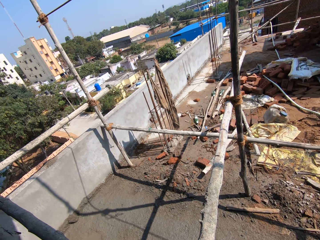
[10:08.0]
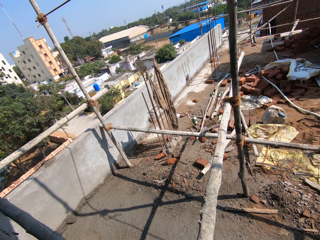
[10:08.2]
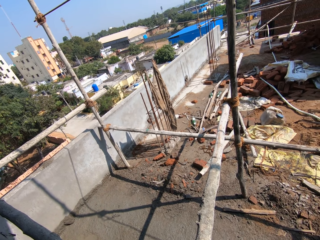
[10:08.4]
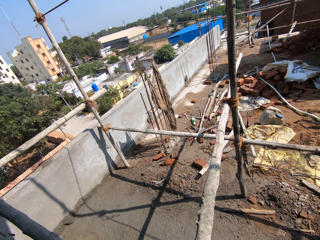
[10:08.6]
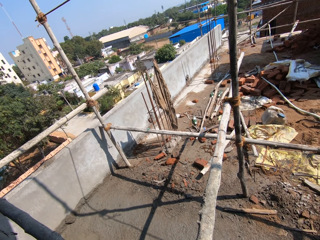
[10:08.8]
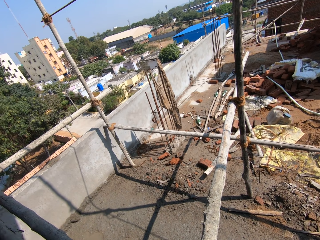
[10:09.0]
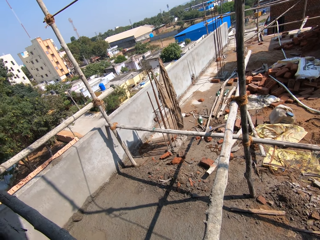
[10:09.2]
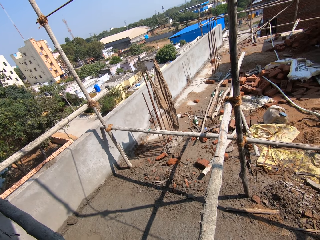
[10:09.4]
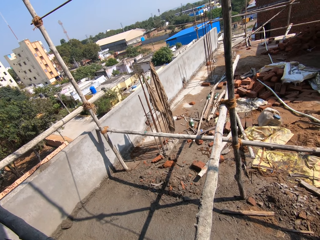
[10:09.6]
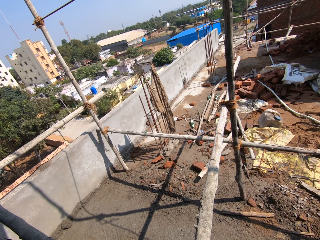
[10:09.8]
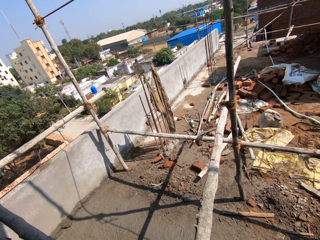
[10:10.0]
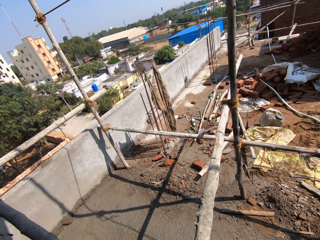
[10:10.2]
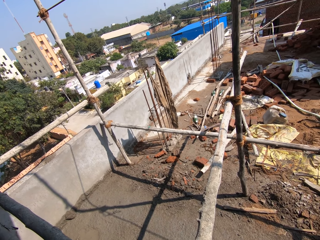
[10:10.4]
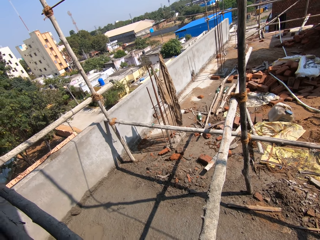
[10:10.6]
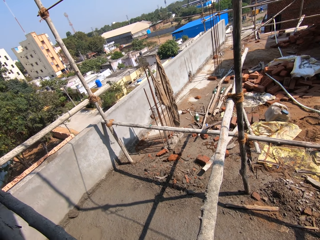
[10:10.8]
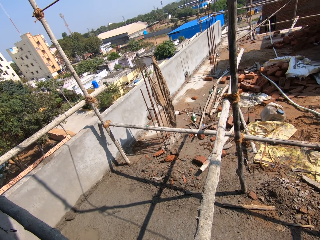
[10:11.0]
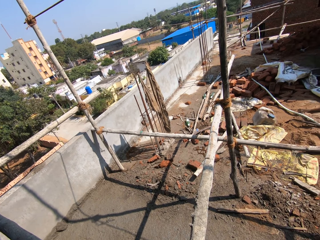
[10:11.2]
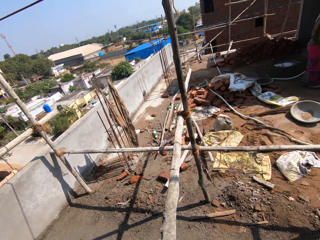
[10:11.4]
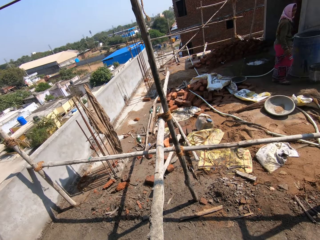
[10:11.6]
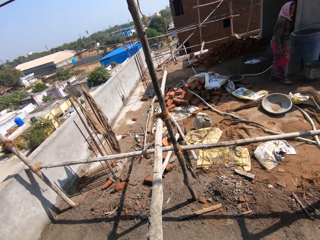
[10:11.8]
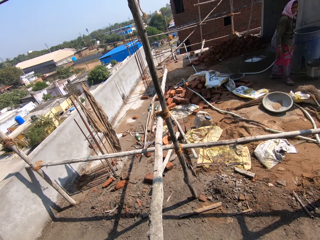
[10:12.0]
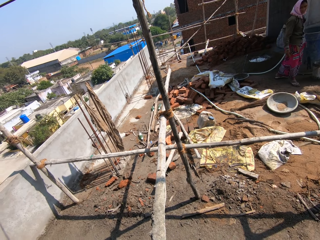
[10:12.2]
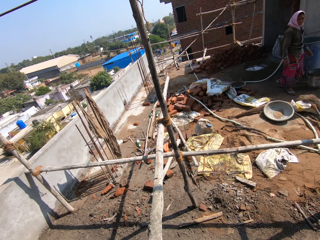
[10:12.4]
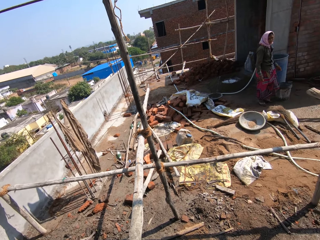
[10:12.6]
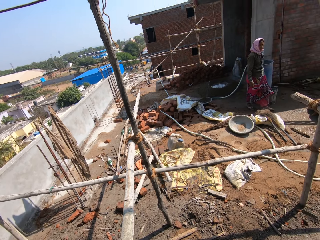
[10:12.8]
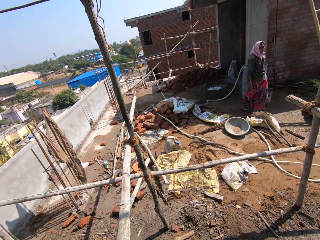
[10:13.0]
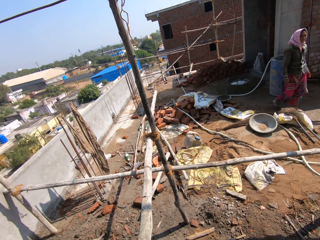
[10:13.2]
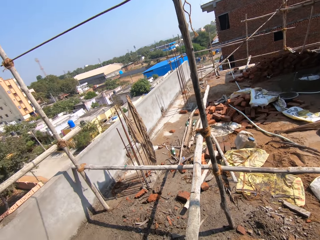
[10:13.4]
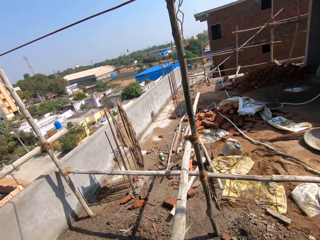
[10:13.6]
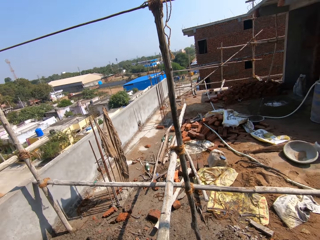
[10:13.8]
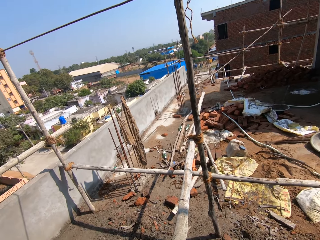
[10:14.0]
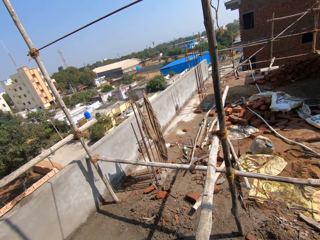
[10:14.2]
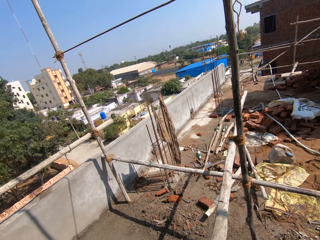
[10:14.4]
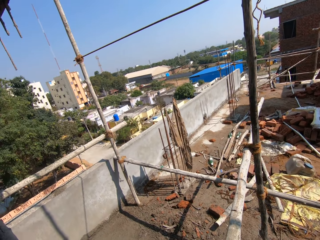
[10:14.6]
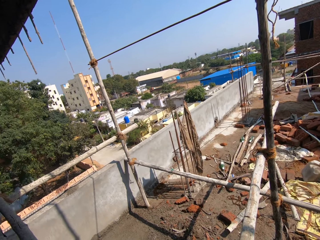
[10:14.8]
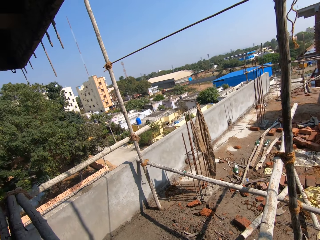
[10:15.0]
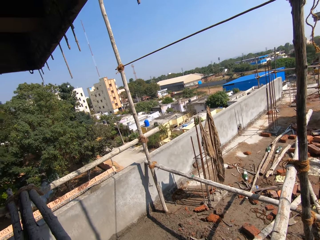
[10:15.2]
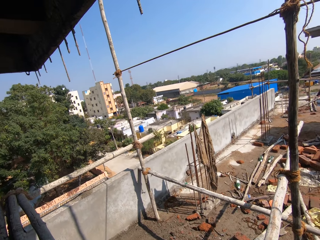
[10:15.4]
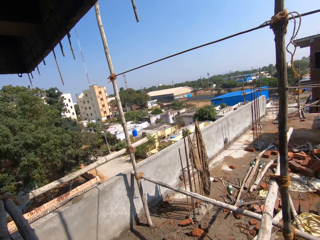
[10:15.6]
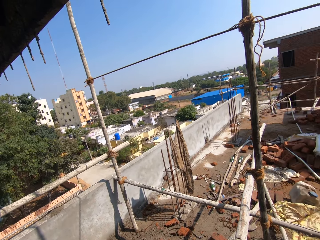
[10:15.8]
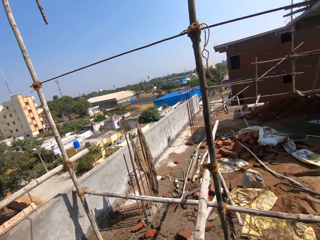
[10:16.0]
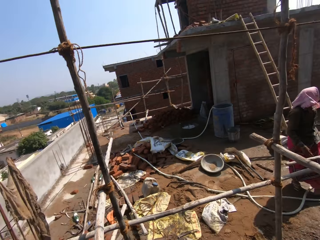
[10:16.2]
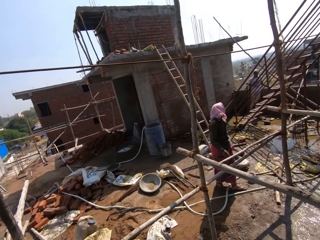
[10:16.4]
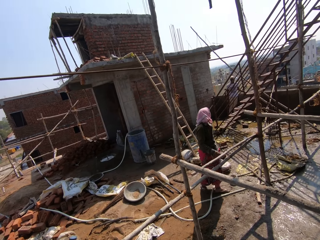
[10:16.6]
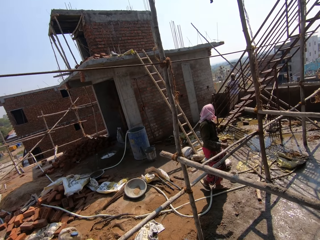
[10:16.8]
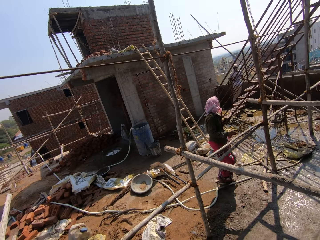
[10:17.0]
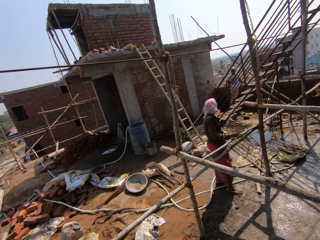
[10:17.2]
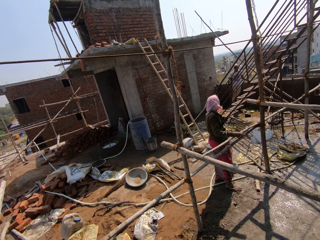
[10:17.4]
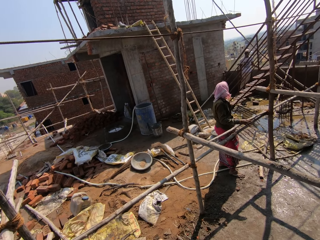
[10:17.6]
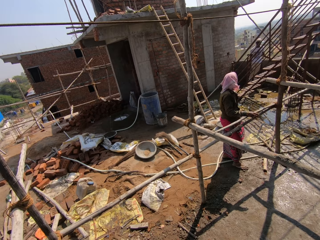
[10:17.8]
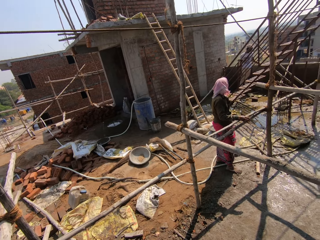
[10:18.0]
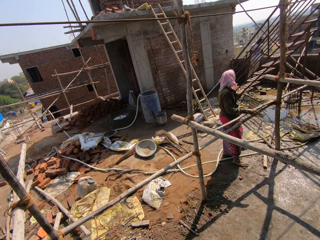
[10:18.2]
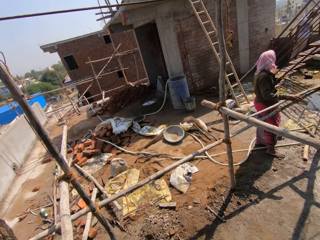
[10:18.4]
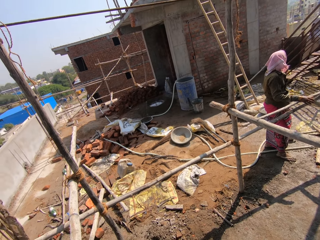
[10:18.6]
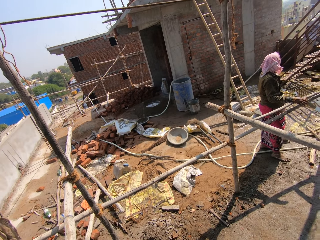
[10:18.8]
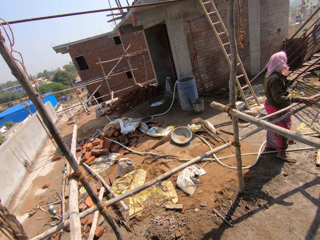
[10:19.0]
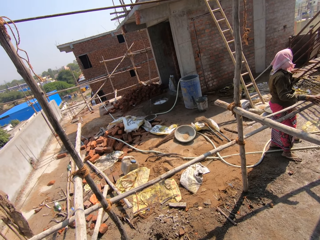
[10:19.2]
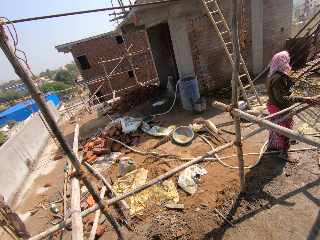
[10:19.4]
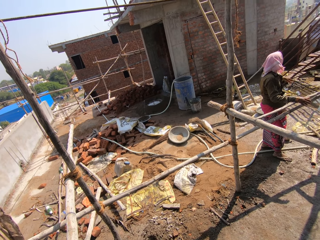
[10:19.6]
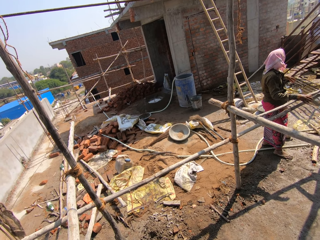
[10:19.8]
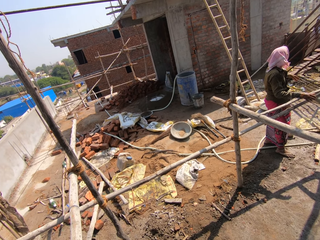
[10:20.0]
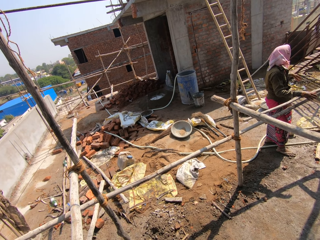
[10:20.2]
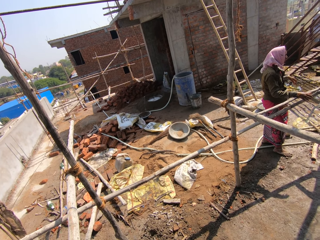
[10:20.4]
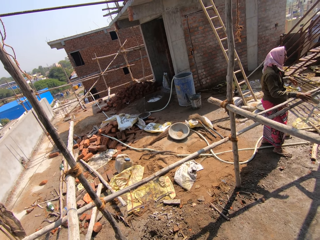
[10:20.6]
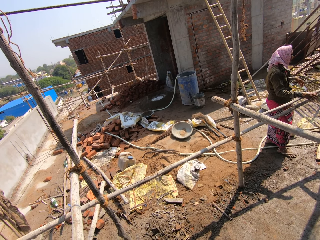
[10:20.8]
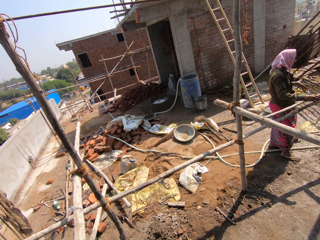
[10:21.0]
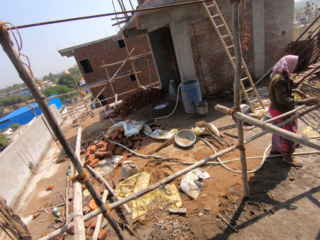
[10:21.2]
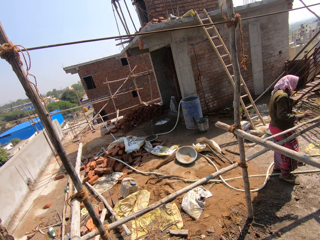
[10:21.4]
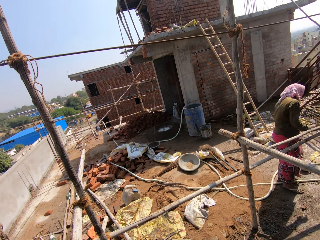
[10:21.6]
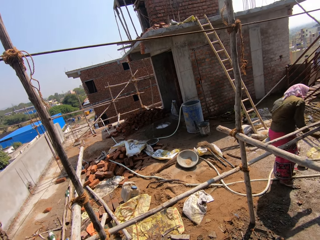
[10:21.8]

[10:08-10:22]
The camera wearer looks at the woman. The woman walks around the construction area. The camera wearer looks around the construction area and looks at the woman. The woman touches the scaffold. The camera wearer looks at the woman. The woman does a hand gesture.

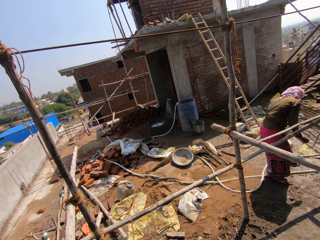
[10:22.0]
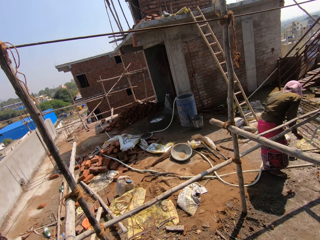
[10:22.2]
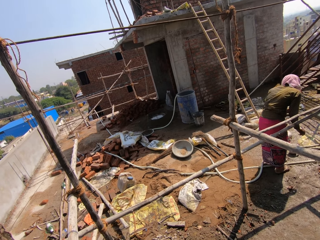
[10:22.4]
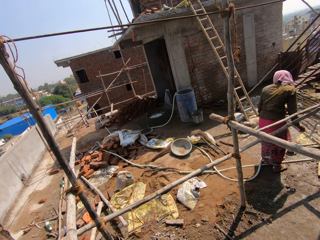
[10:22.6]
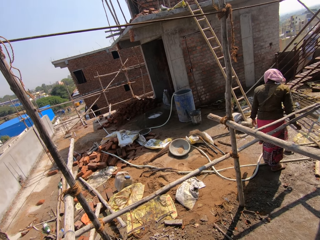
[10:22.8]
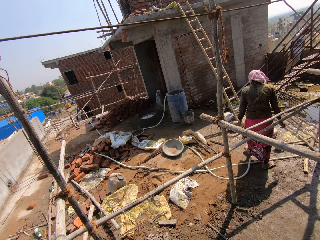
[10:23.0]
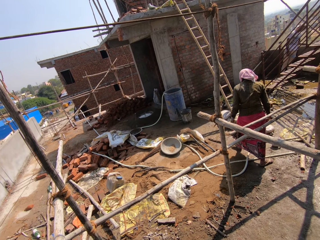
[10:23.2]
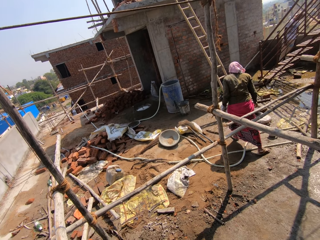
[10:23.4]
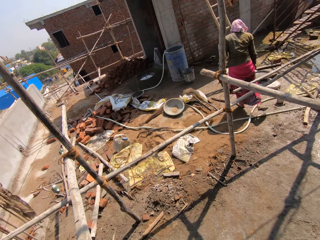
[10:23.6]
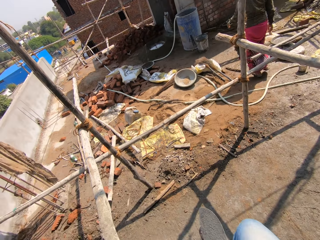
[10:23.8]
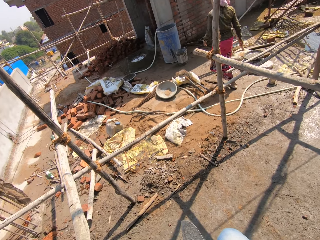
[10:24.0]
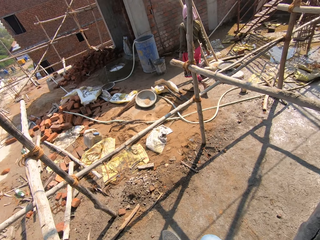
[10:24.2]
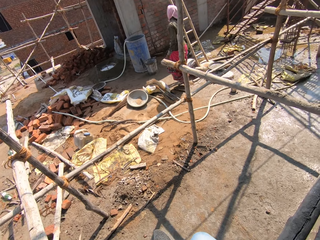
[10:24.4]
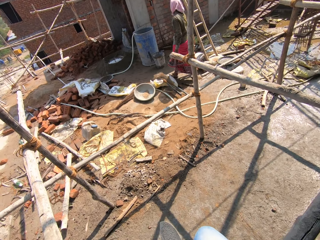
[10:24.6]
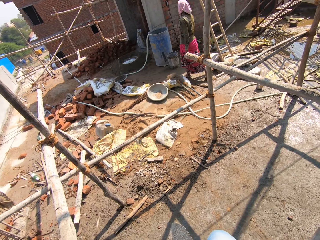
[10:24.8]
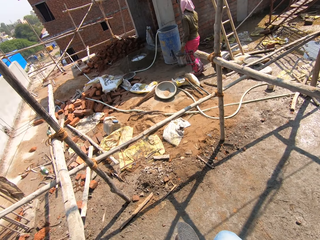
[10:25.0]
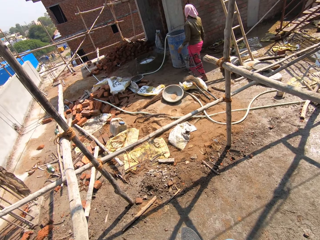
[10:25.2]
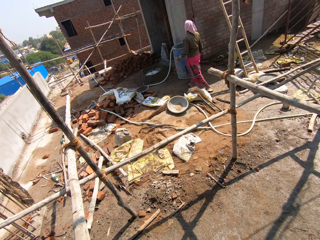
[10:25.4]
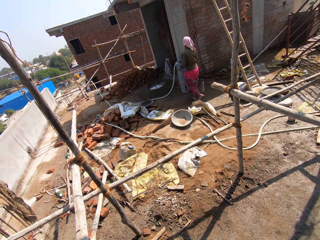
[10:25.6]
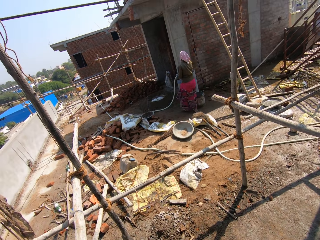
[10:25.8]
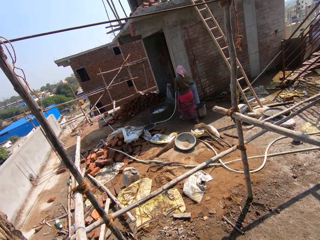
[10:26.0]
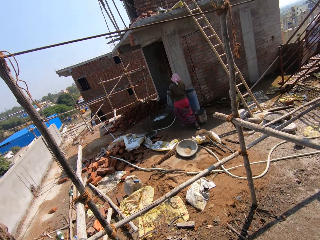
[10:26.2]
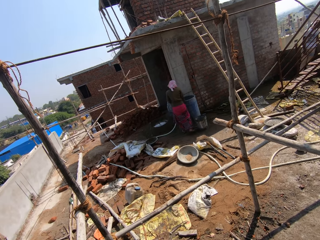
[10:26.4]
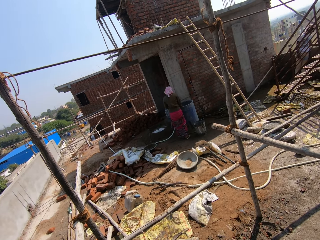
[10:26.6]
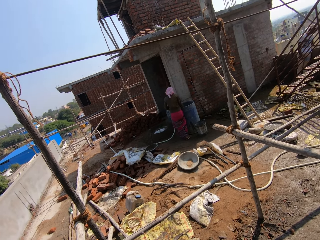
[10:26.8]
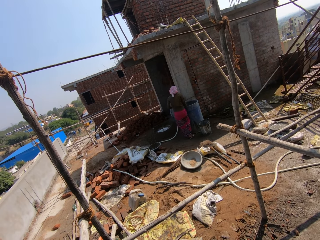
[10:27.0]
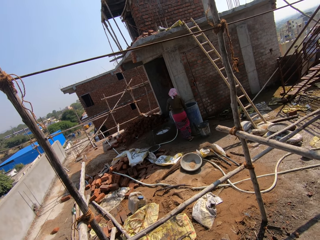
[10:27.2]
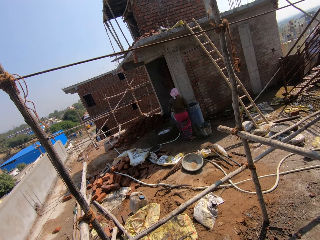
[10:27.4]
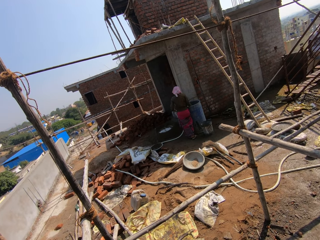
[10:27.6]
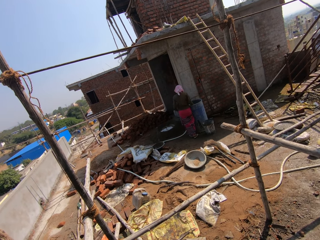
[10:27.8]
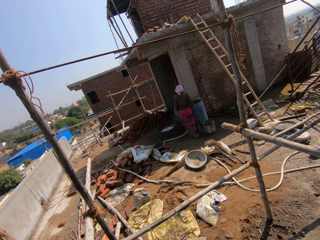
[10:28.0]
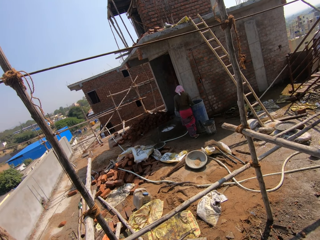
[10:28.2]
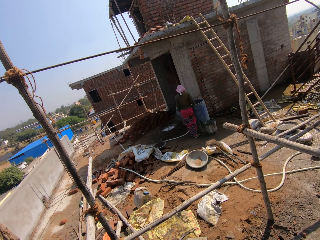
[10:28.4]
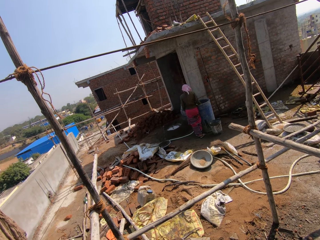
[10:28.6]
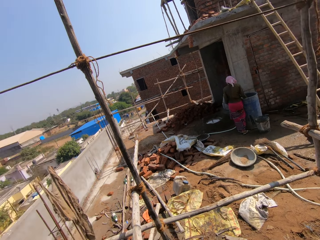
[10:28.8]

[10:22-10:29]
The woman walks around the construction area and adjusts the hose pipe.
